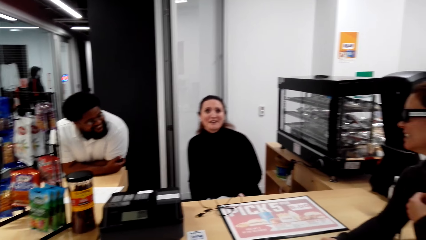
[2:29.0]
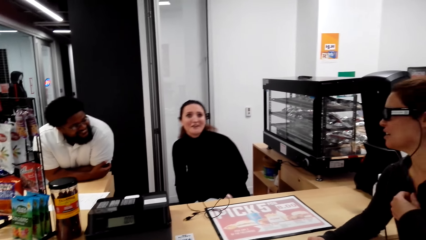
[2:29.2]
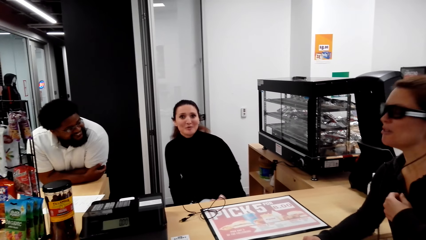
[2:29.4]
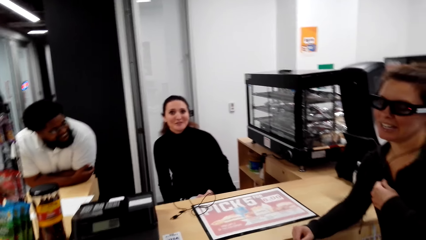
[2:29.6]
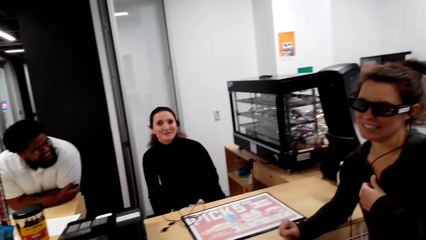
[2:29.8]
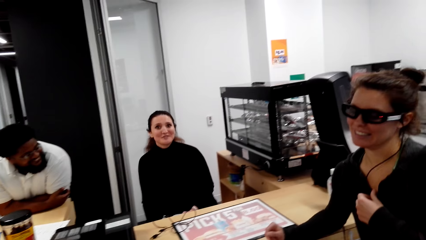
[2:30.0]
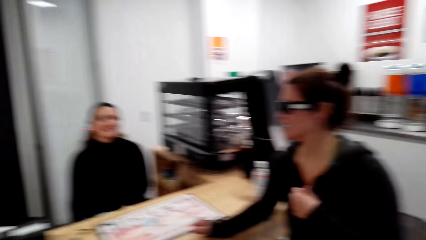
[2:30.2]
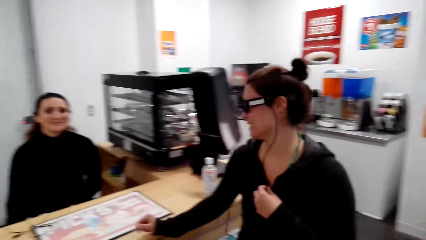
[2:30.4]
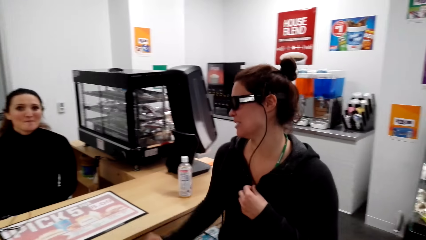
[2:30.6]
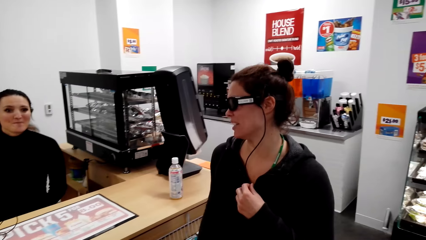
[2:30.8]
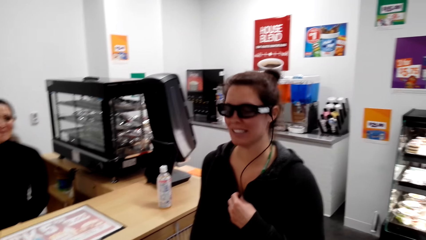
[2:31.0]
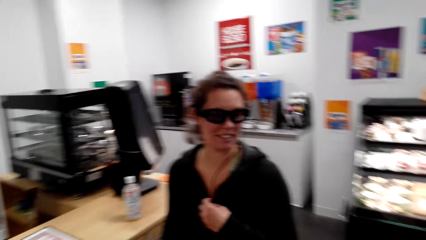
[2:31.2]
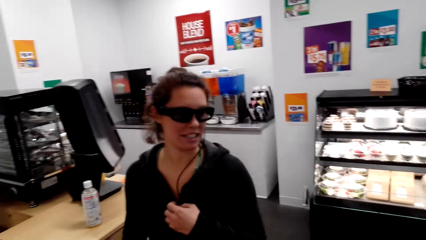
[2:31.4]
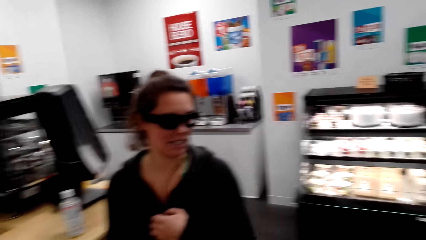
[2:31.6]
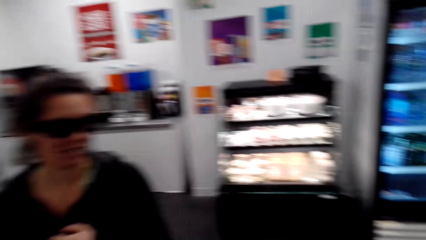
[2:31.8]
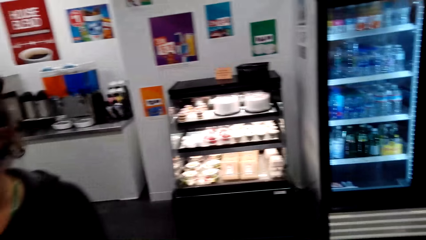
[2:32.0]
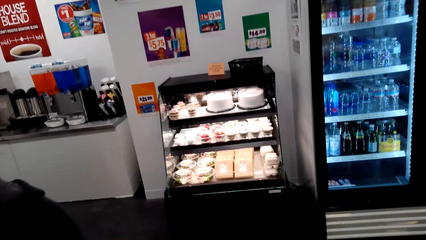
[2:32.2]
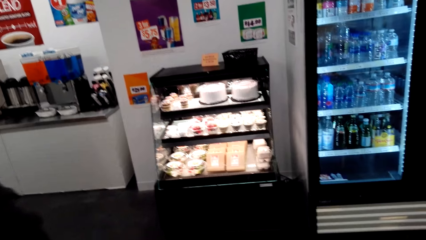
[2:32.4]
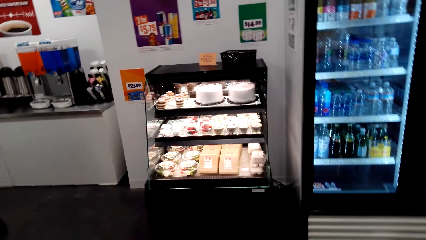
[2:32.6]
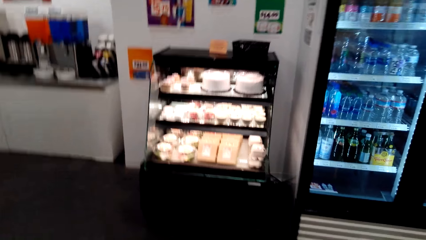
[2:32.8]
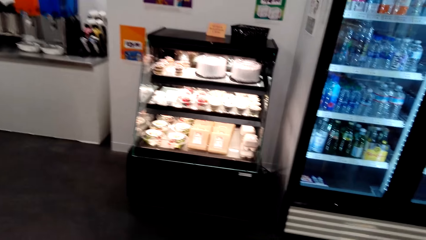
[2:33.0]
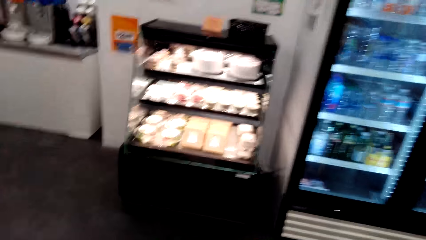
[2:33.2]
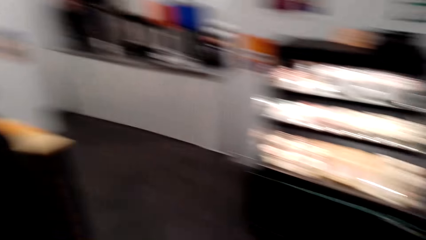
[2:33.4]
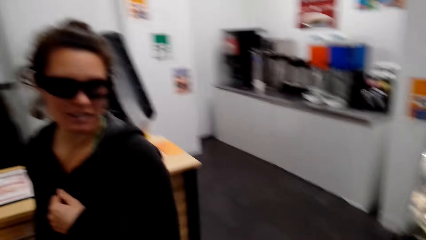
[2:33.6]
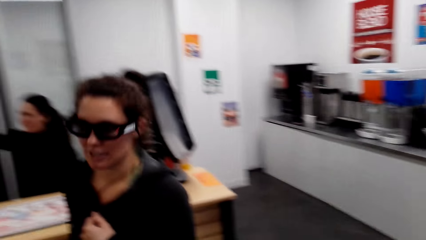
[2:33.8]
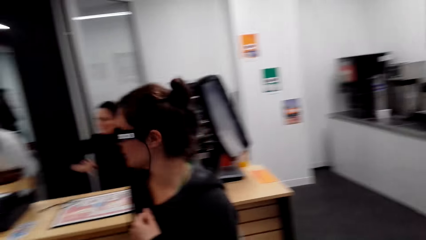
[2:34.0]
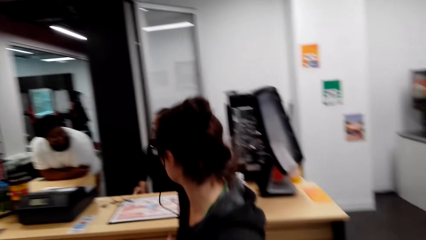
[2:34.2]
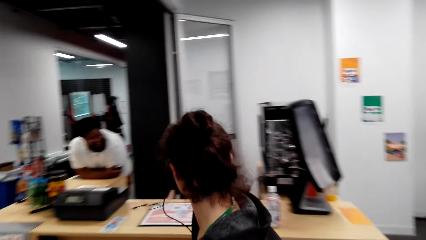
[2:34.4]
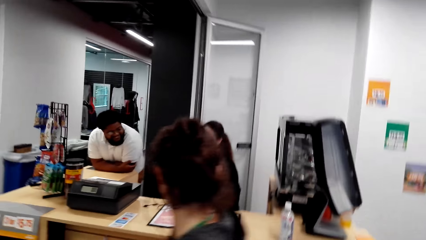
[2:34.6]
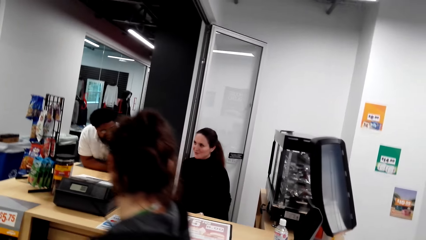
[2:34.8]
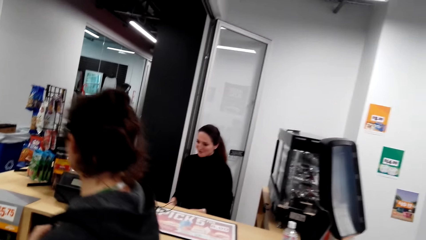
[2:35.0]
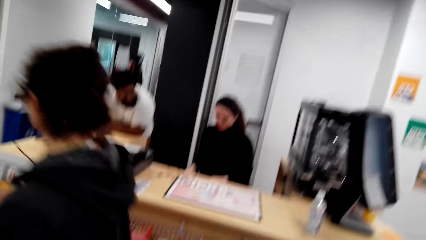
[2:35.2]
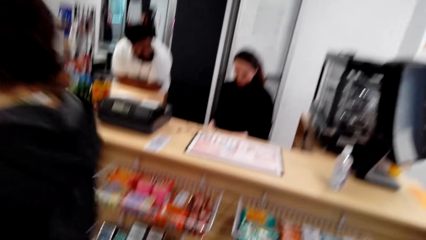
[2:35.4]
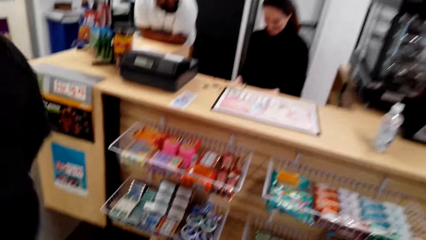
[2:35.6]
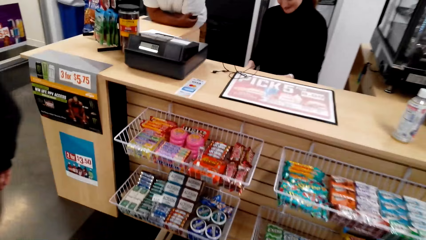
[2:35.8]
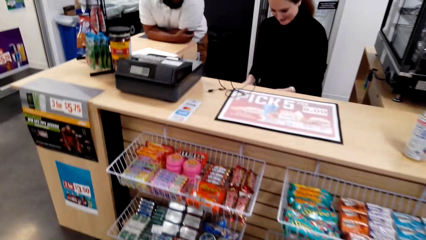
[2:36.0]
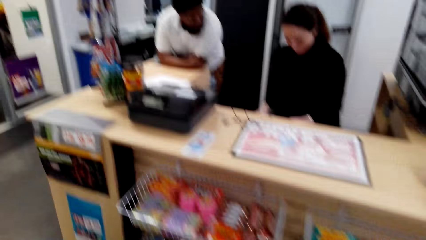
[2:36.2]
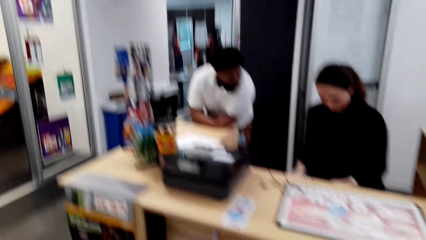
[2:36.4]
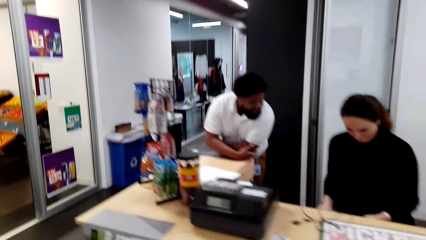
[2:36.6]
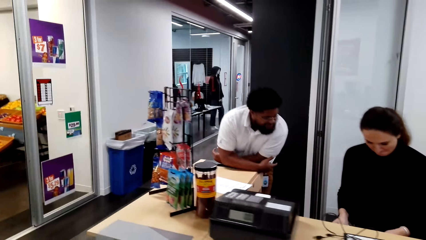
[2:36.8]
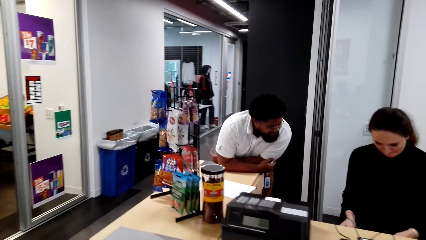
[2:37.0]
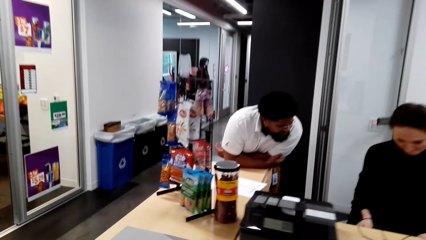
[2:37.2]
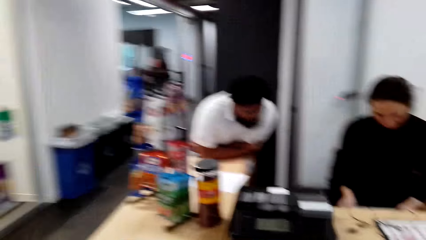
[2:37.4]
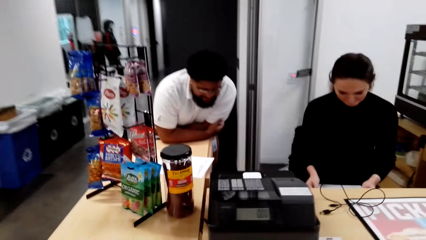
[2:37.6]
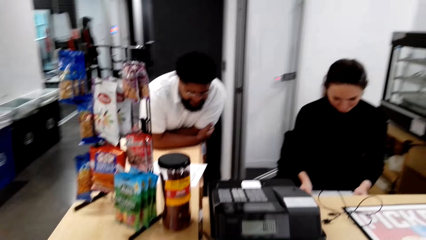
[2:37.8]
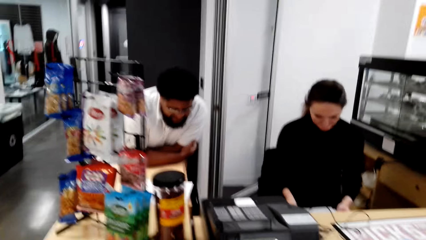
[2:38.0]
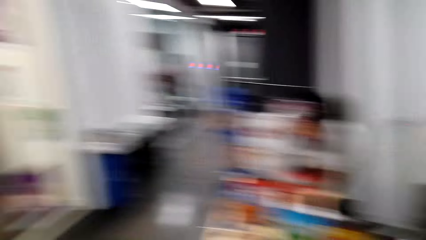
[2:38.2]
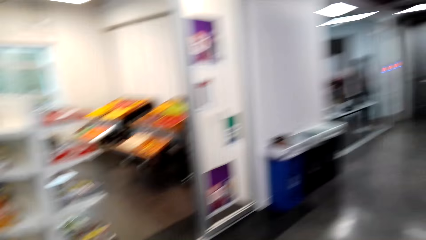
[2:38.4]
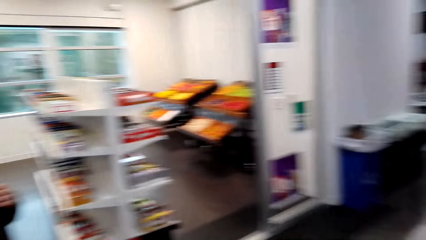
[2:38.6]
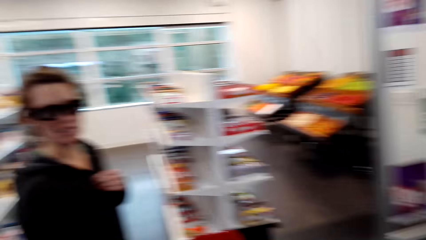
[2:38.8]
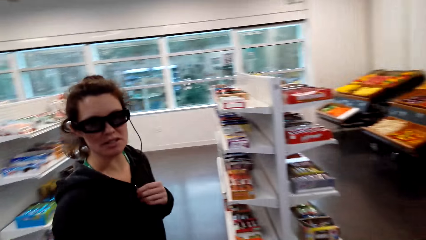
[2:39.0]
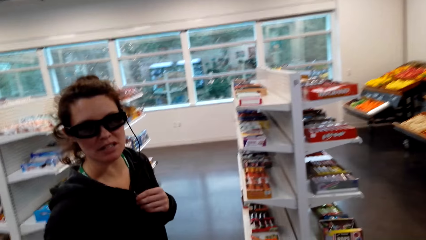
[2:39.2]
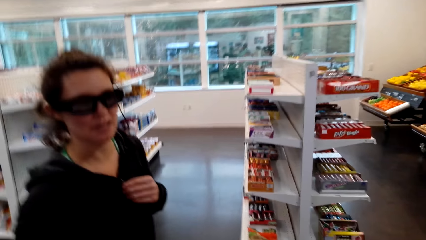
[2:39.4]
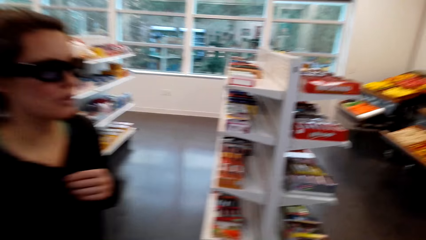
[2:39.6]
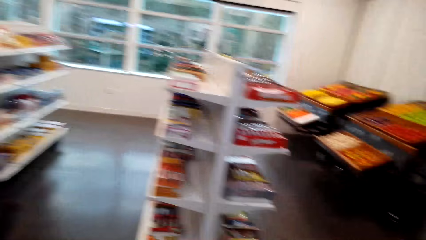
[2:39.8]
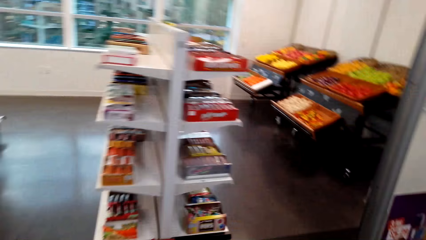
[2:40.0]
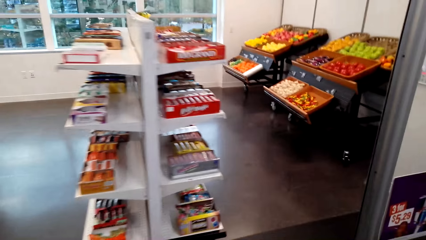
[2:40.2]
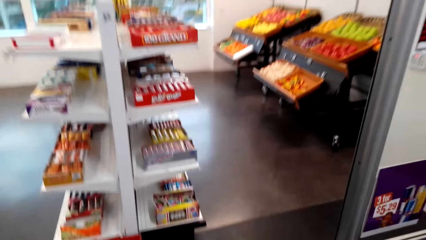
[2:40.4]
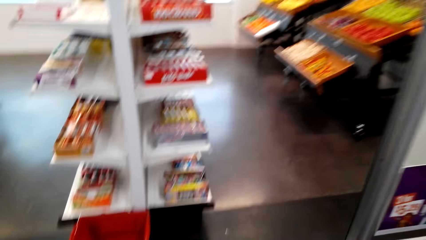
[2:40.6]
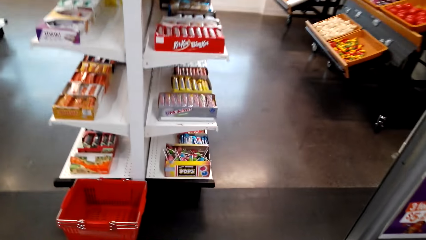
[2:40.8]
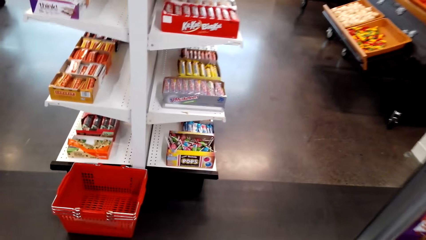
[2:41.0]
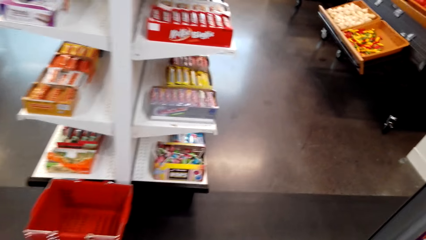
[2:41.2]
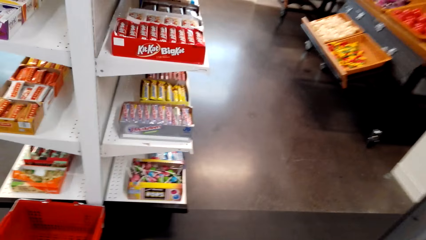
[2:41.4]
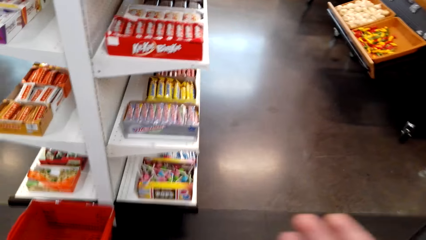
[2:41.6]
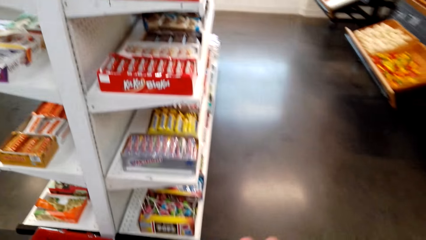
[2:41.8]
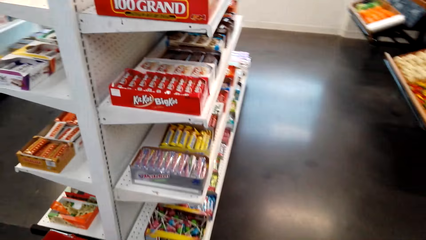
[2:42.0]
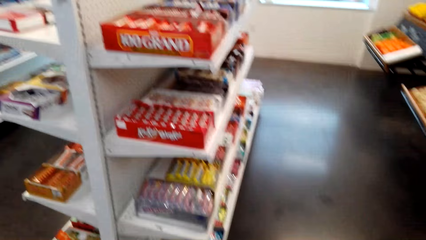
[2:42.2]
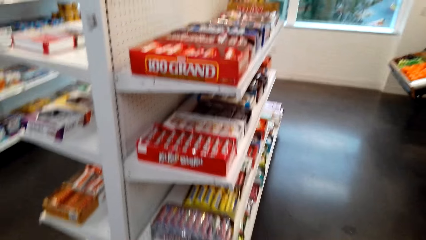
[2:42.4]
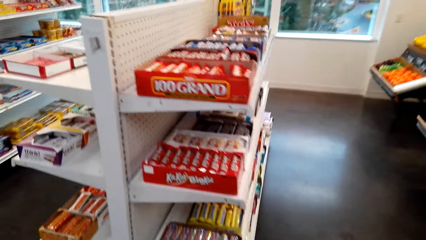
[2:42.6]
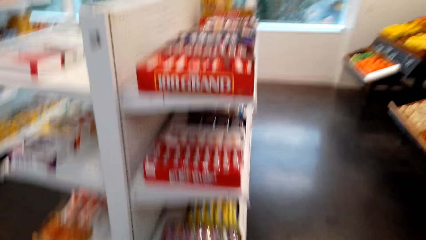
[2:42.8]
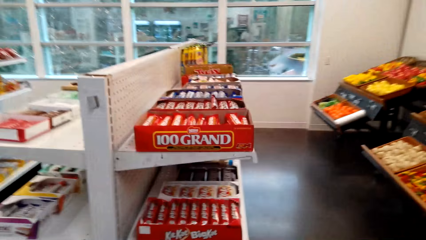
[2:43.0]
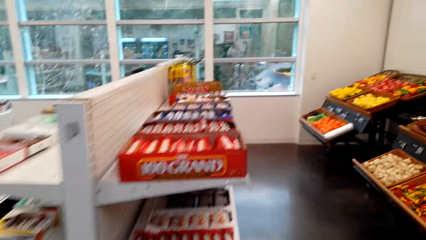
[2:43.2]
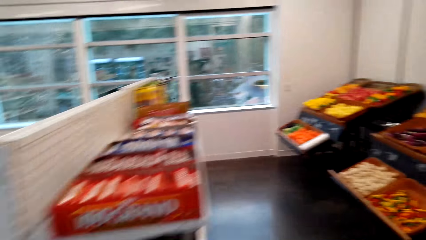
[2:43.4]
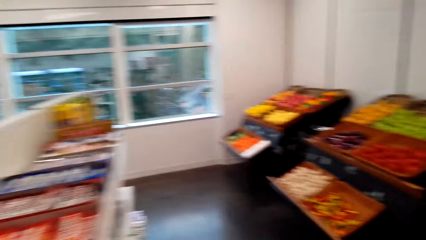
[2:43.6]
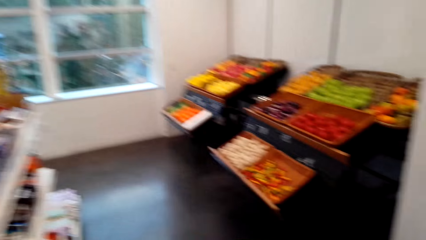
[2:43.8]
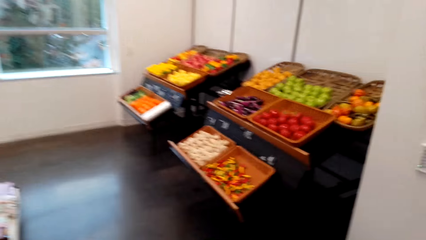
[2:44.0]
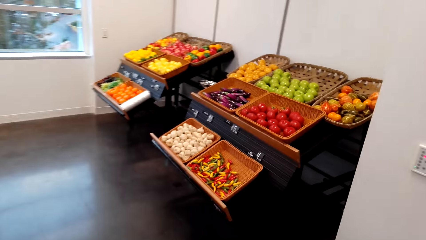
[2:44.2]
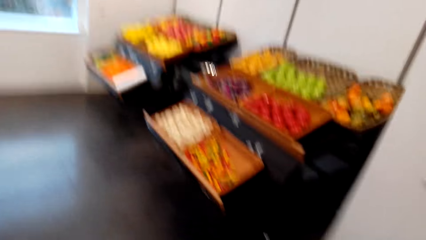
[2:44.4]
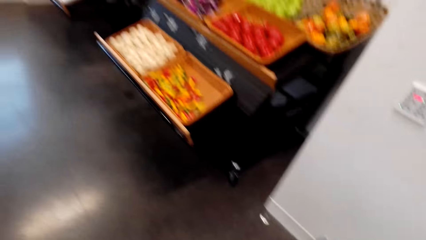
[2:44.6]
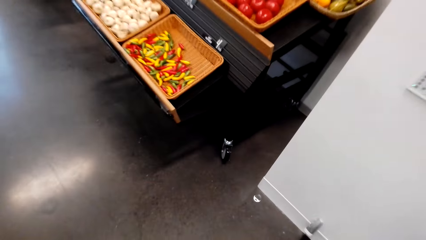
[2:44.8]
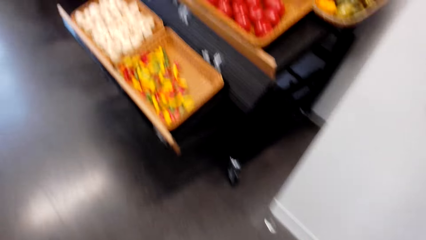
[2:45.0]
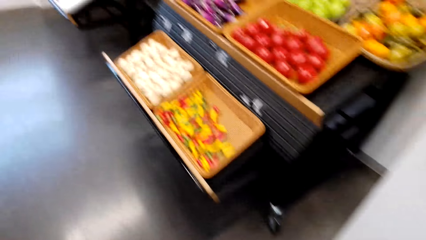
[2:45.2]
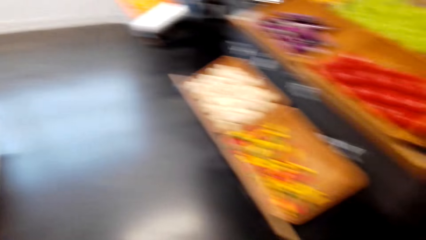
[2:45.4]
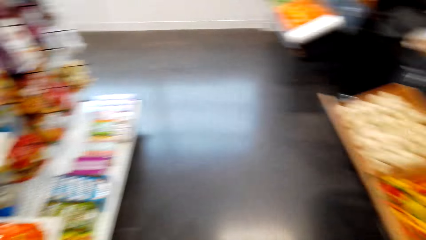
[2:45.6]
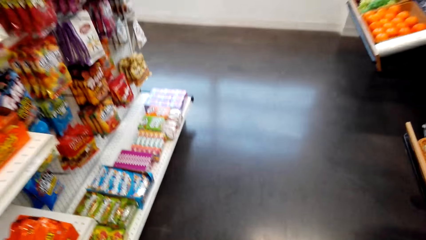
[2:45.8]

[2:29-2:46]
The other lady talks. The first lady moves from the counter. The first lady talks to the camera wearer. The camera wearer talks to the lady. They look round the store.
